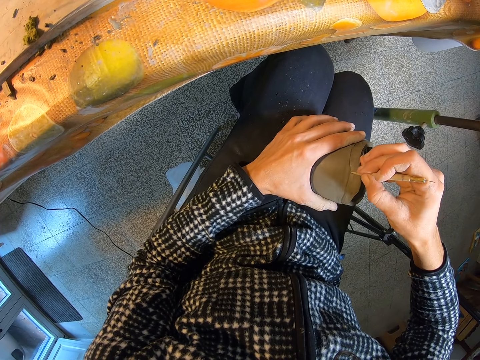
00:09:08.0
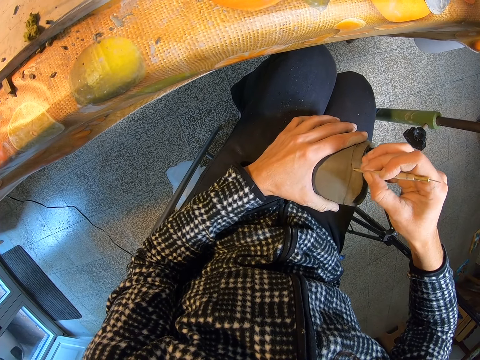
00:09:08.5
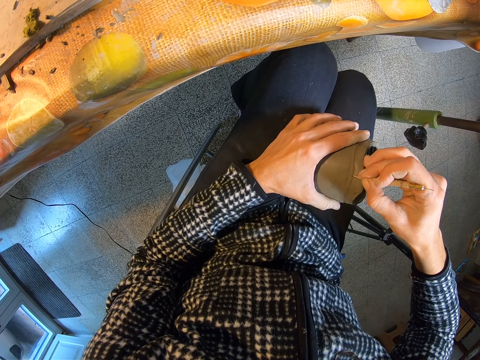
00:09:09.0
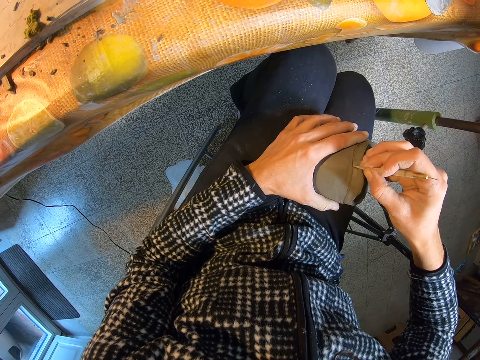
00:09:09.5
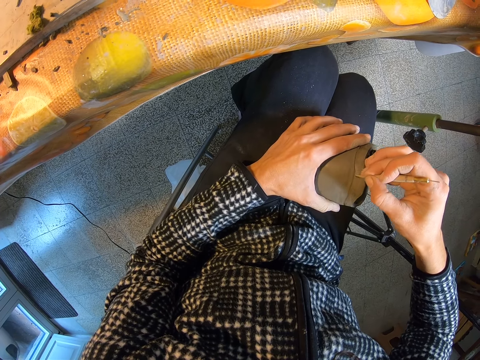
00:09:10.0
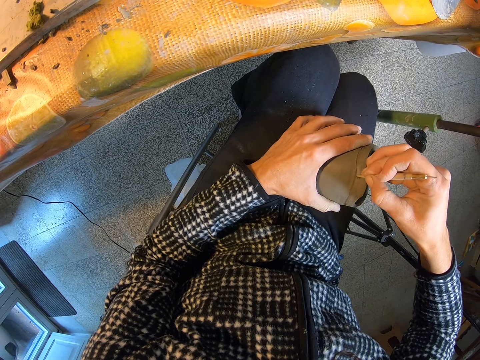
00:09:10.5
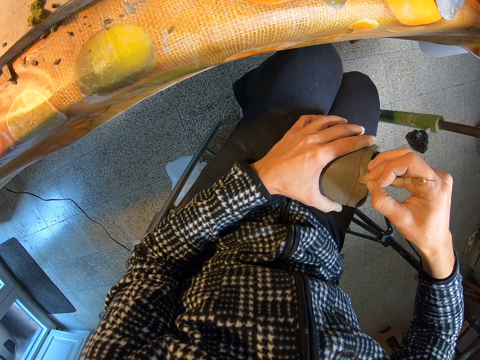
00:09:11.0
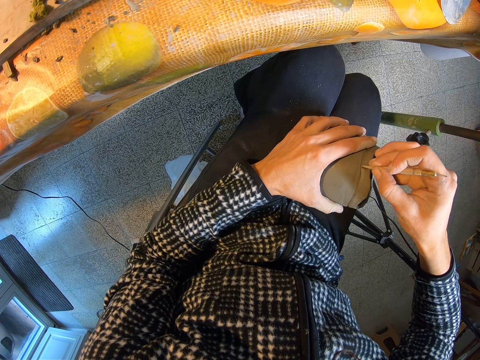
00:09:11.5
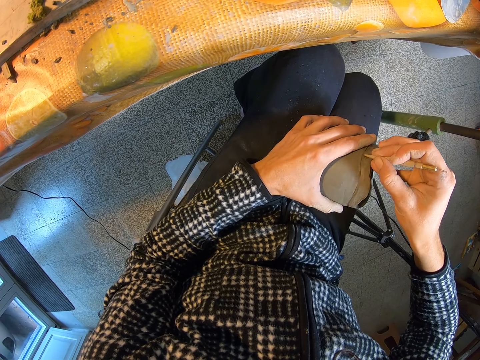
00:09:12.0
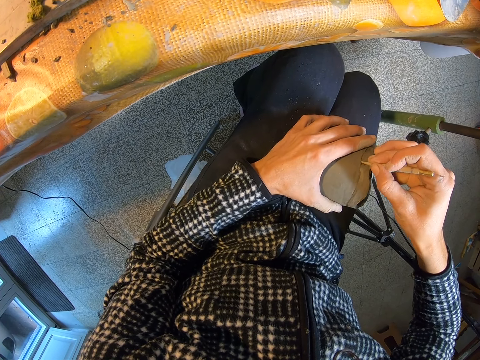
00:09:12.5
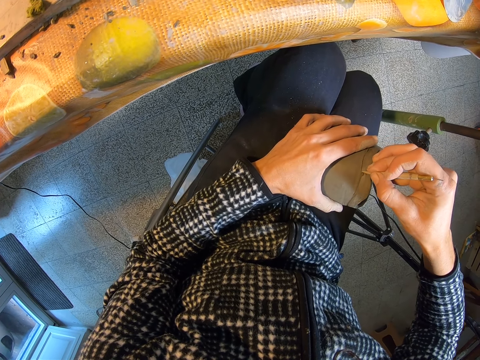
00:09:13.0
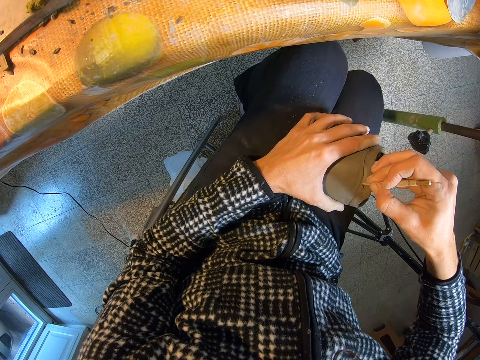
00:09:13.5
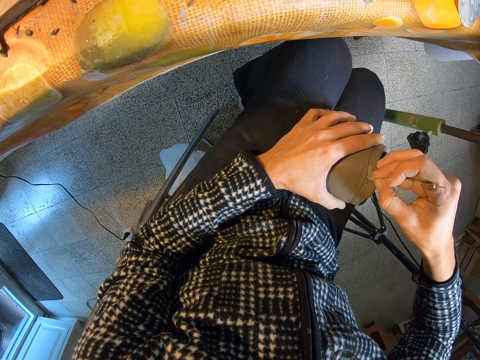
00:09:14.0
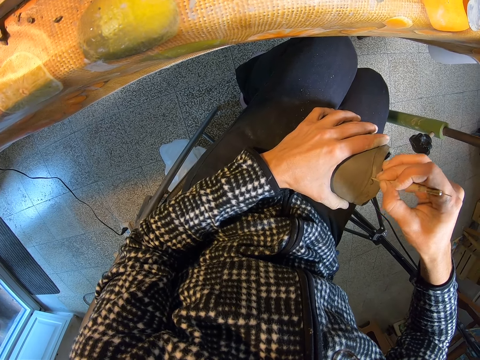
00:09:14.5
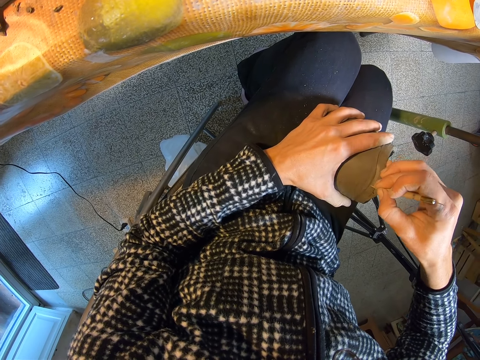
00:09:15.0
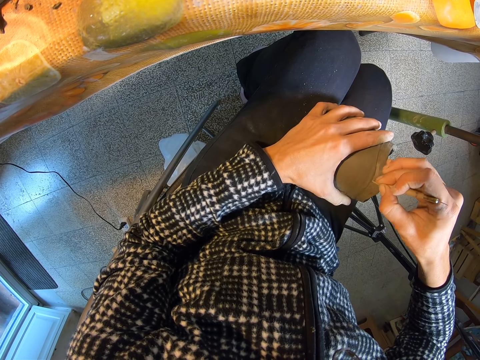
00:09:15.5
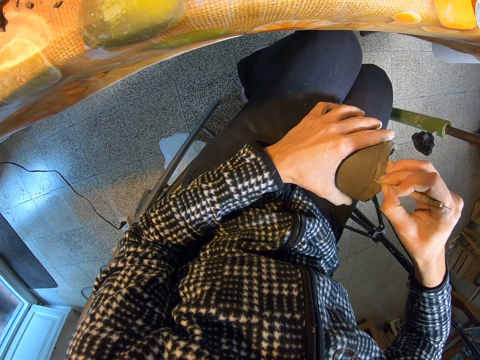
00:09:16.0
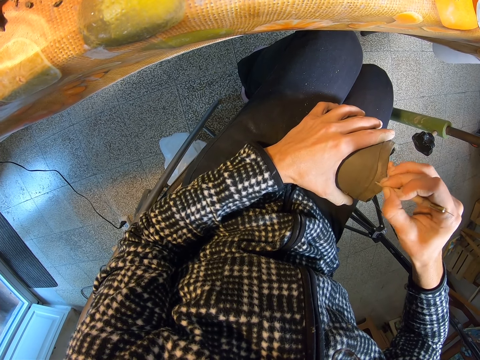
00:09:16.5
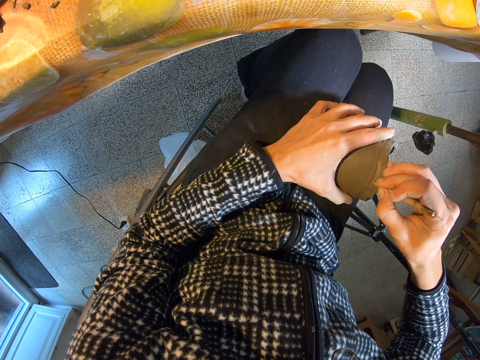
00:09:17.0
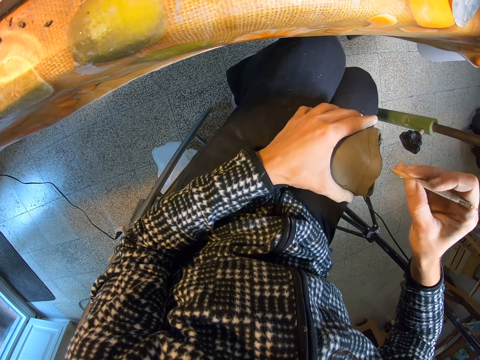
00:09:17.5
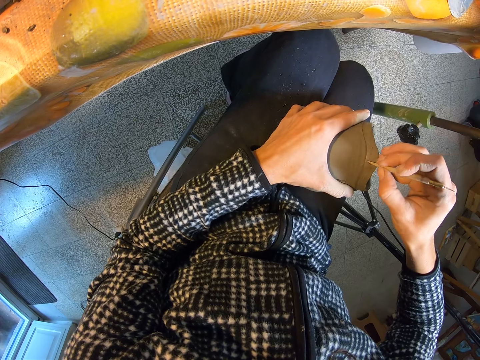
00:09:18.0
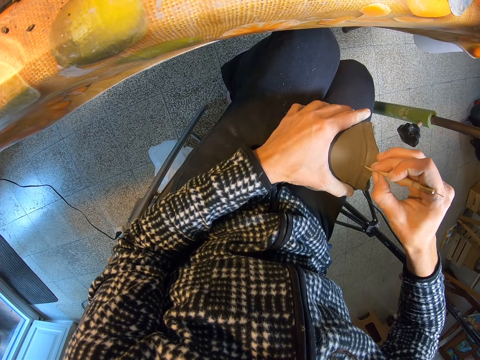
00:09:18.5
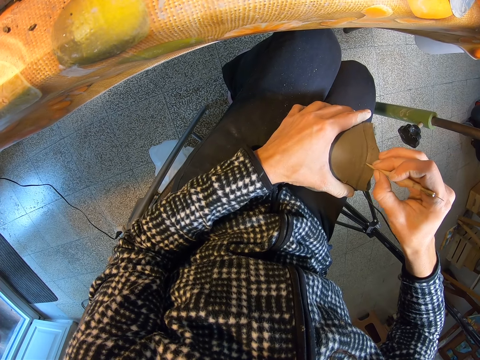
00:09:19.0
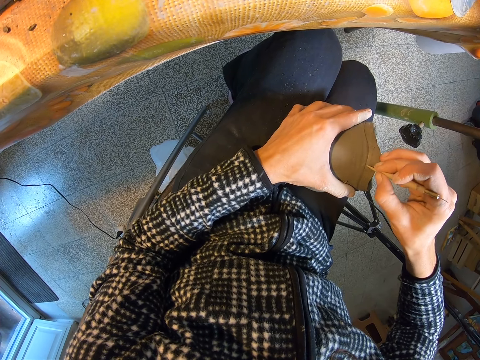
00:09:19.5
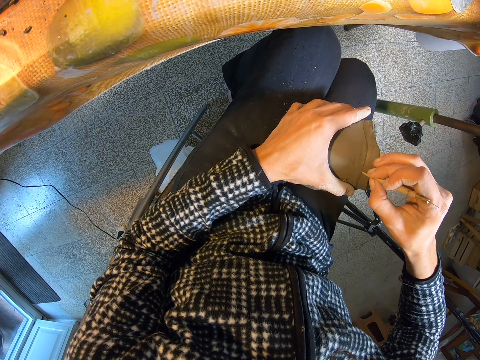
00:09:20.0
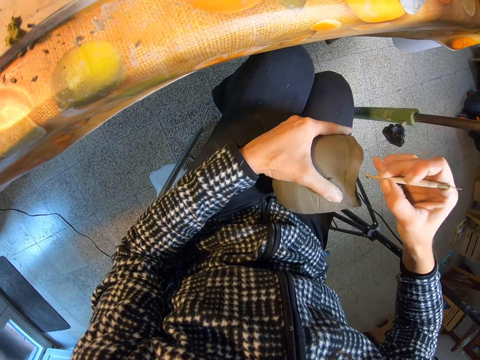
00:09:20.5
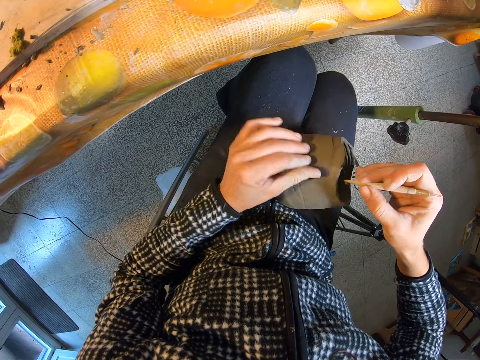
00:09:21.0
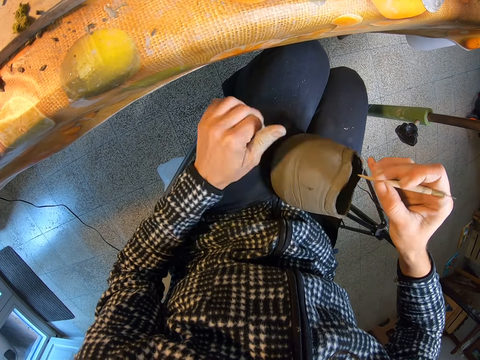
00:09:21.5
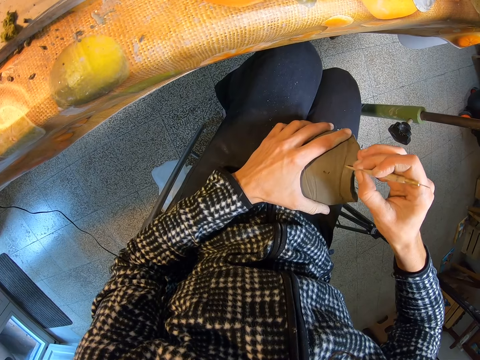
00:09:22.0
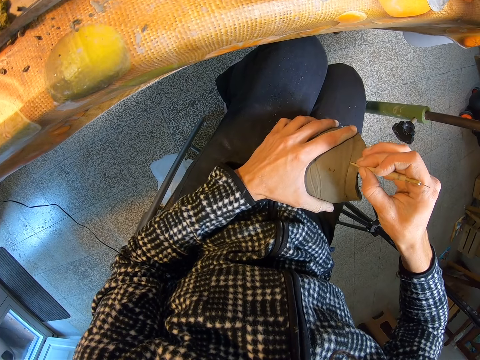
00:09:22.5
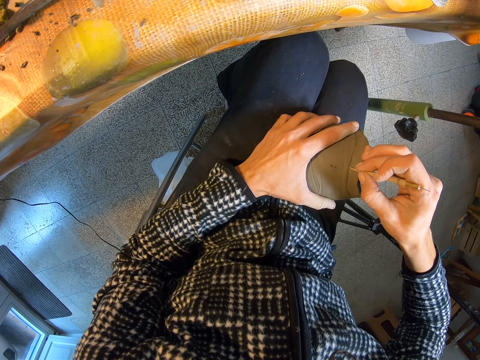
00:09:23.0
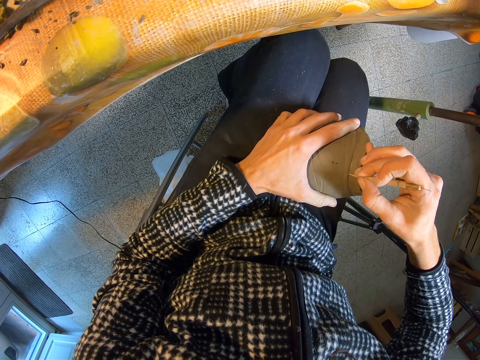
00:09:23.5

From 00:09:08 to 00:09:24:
The camera wearer turns the pot with her left hand. She rubs the pot with her left hand. She wipes the tip of the needle tool with her left fingers. She holds the pot with her left hand. She lines the pot with the needle tool in her right hand.

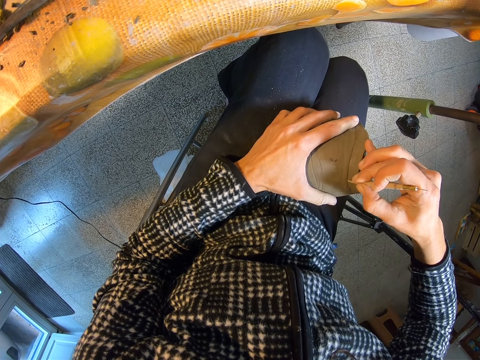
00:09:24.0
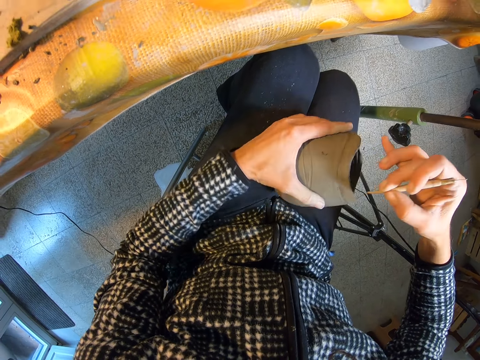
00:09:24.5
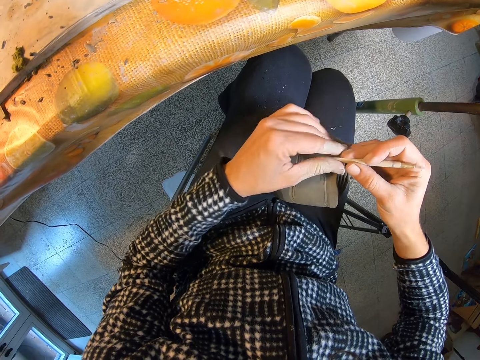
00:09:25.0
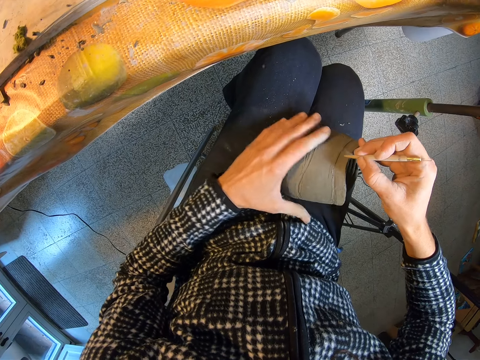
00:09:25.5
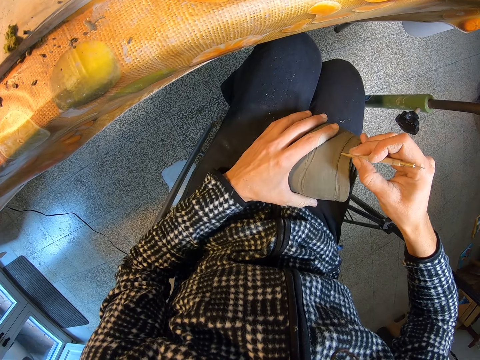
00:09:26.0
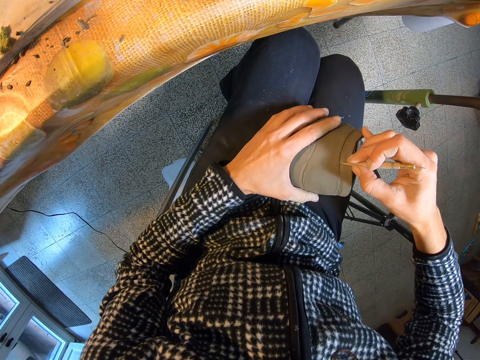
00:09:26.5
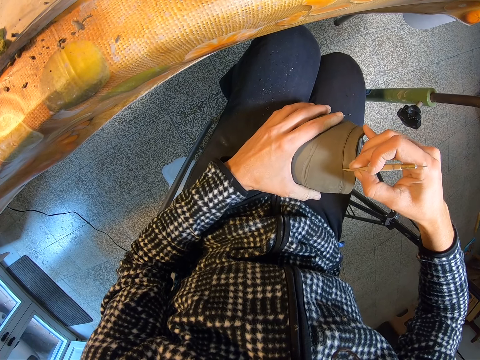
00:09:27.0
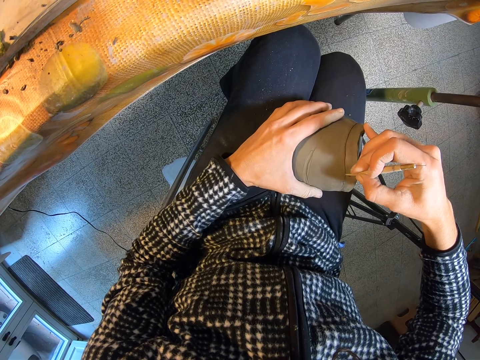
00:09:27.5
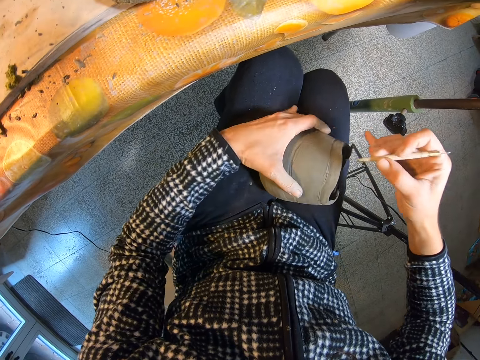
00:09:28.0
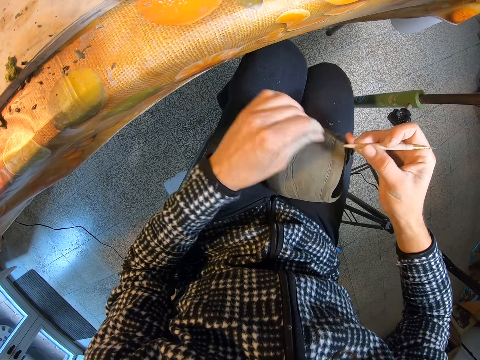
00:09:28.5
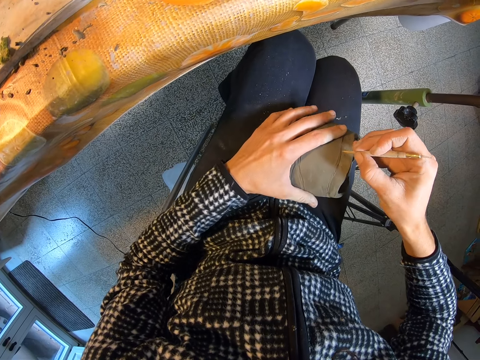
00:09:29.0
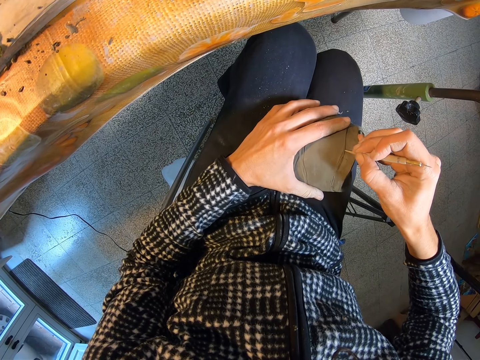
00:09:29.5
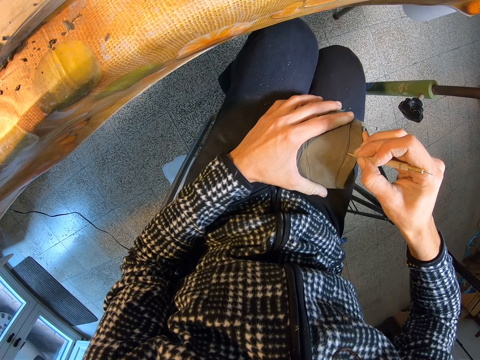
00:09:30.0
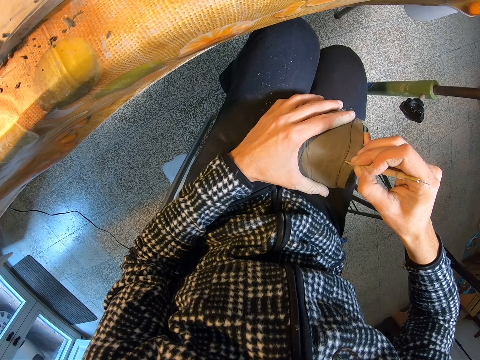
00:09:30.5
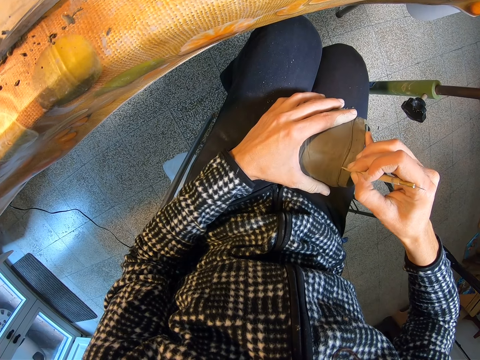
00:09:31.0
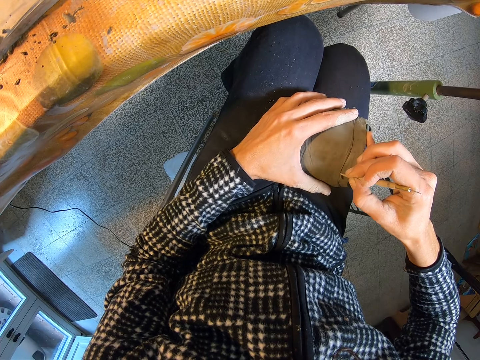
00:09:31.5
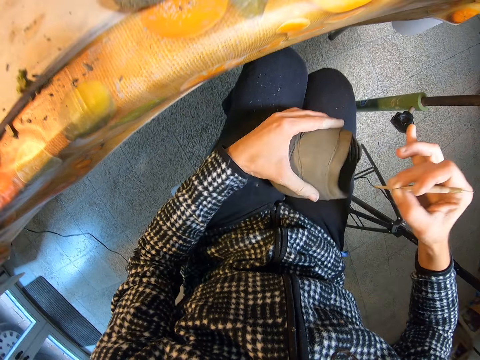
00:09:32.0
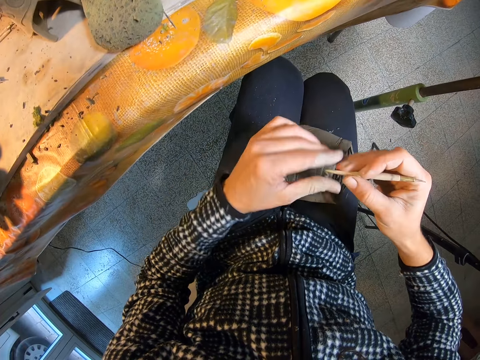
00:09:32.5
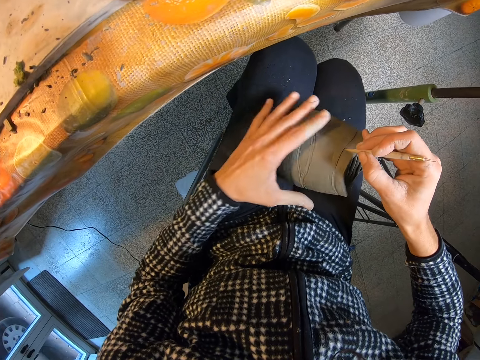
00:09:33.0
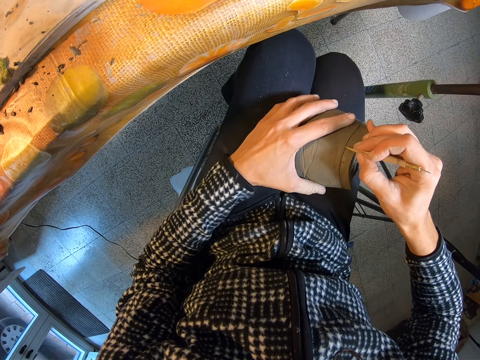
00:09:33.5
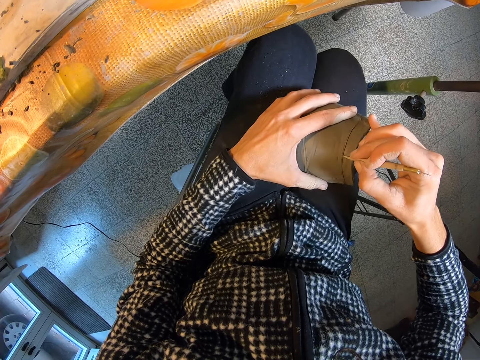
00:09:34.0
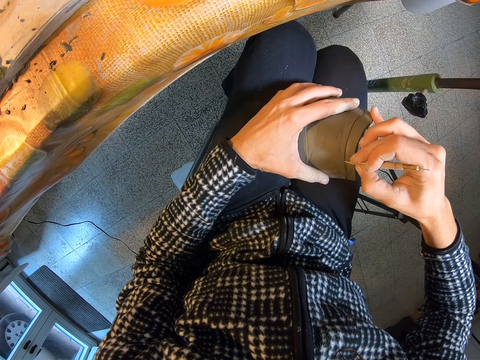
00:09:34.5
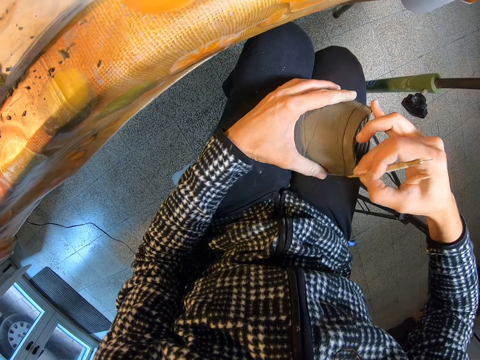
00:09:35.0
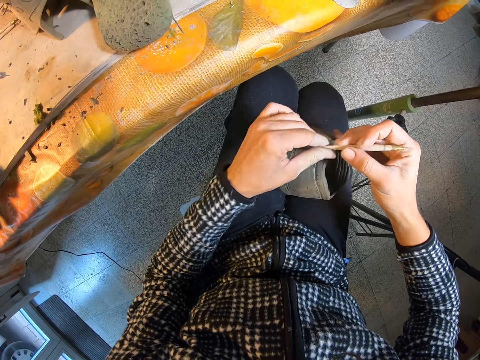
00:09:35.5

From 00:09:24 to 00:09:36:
The camera wearer turns the pot with her left hand. She wipes the tip of the needle tool with her left fingers. She holds the pot with her left hand. She lines the pot with the needle tool in her right hand. She turns the pot with her left hand. She wipes the tip of the needle tool with her left fingers. She holds the pot with her left hand. She lines the pot with the needle tool in her right hand. She turns the pot with her left hand. She wipes the tip of the needle tool with her left fingers. She lines the pot with the needle tool in her right hand. She holds the pot with her left hand. She lines the pot with the needle tool in her right hand. She wipes the tip of the needle tool with her left fingers.
